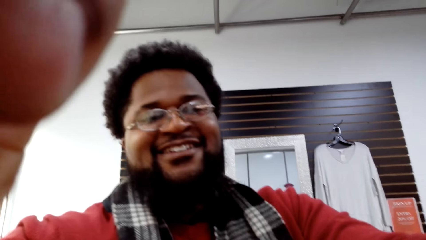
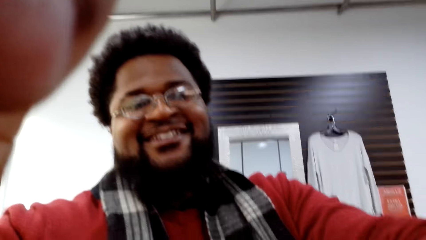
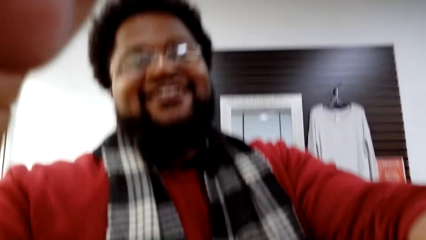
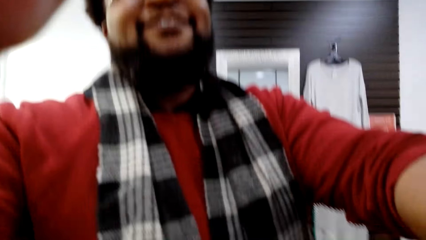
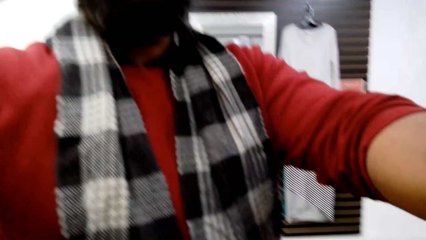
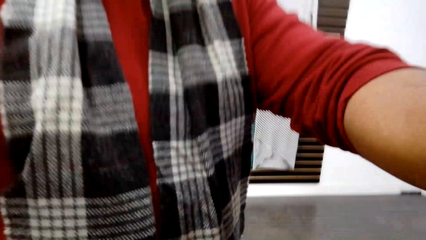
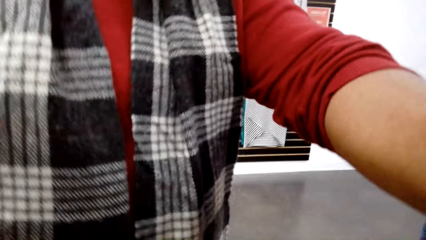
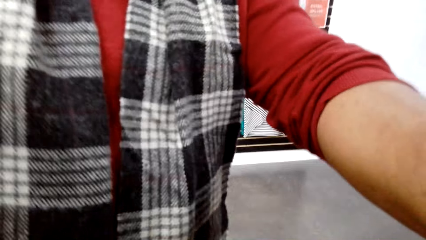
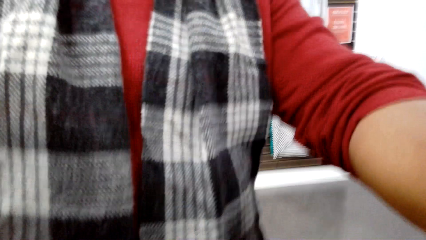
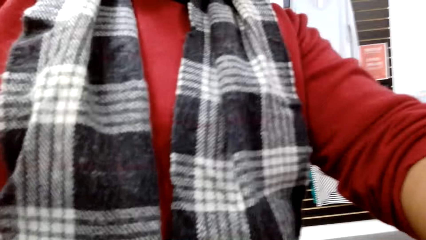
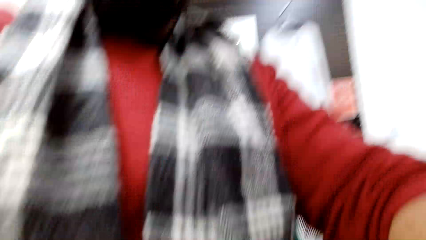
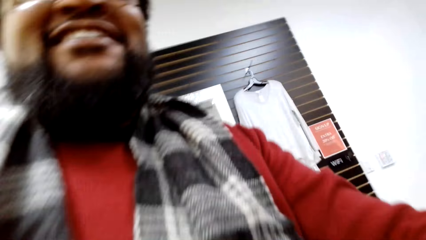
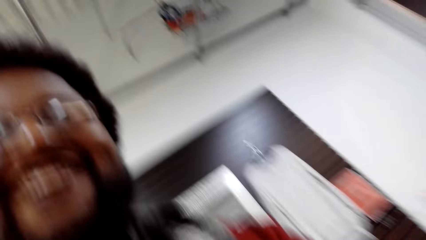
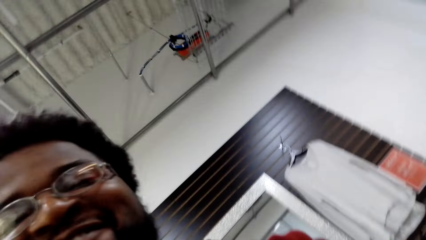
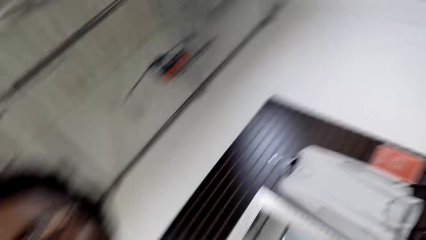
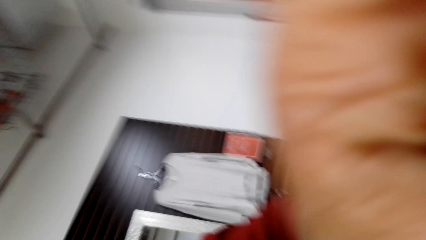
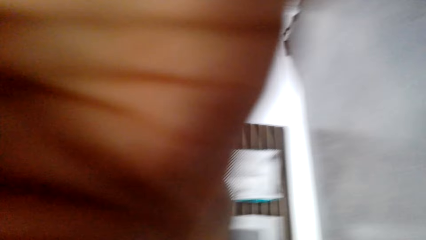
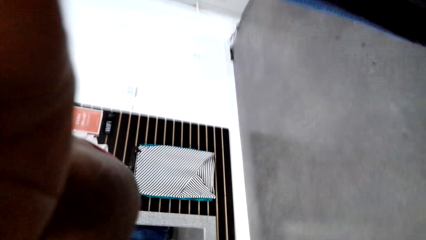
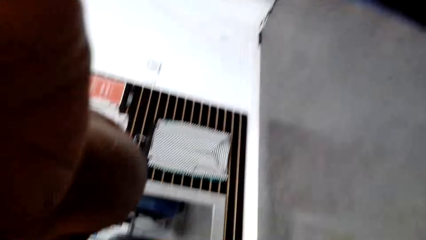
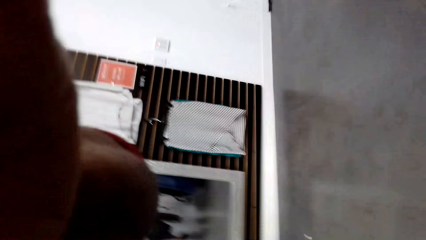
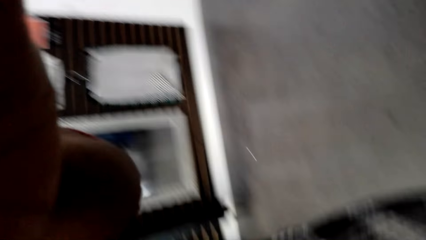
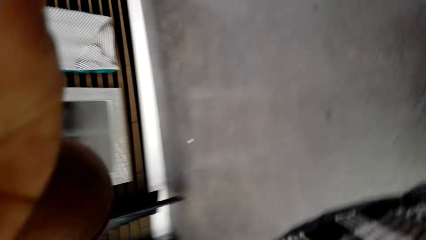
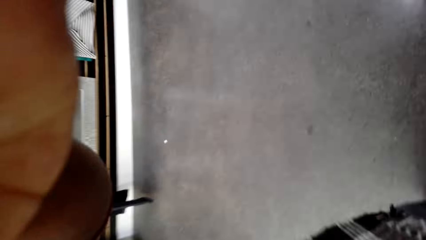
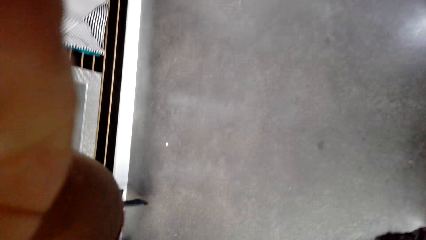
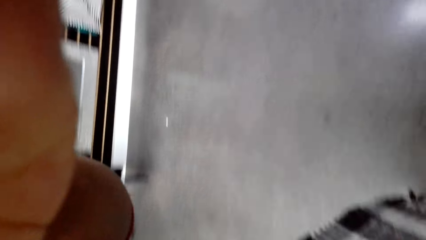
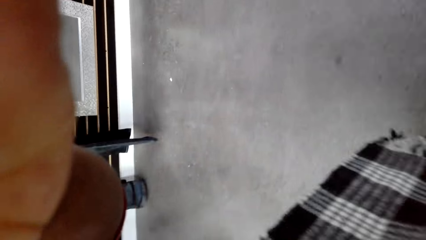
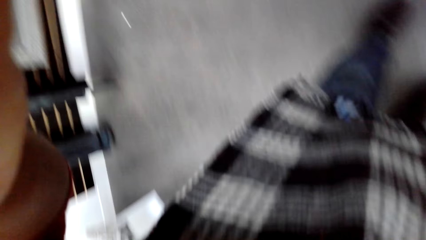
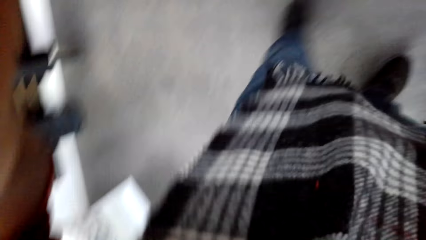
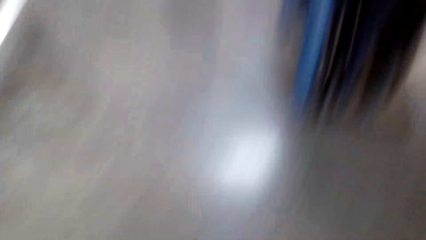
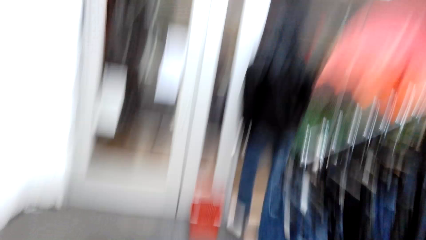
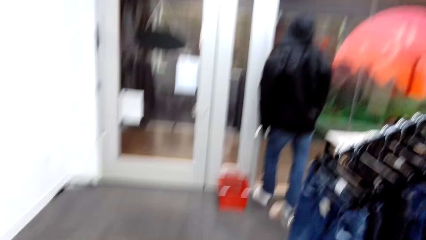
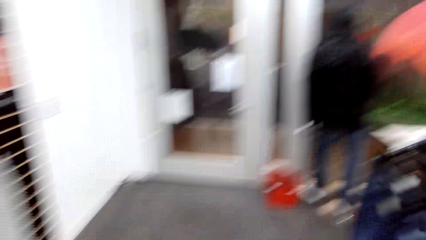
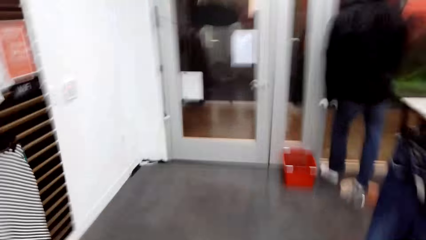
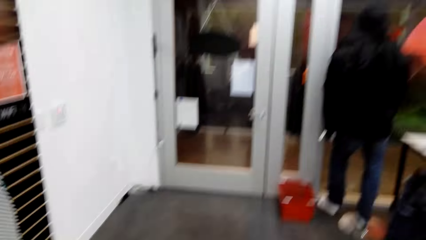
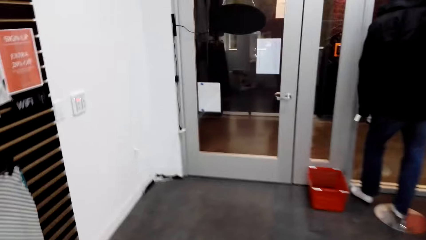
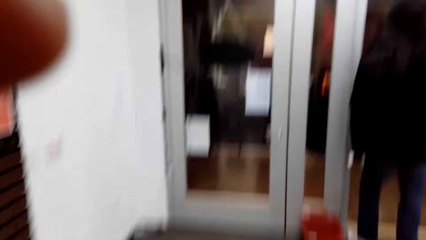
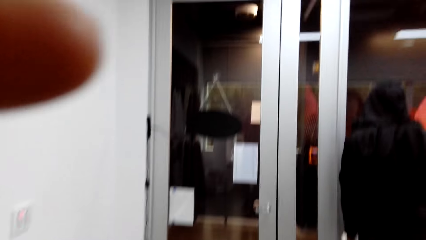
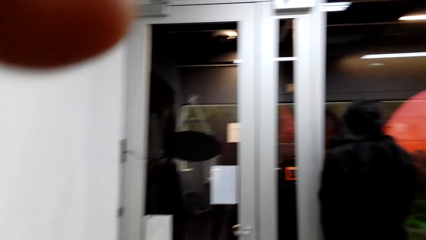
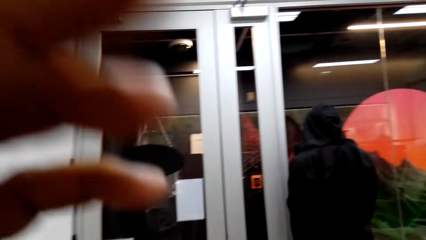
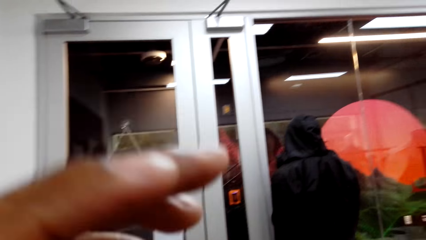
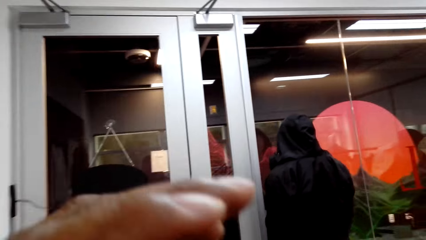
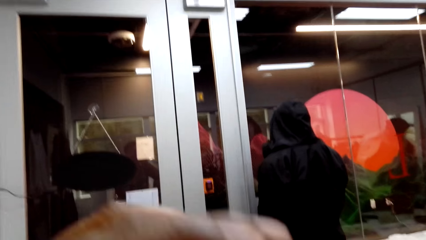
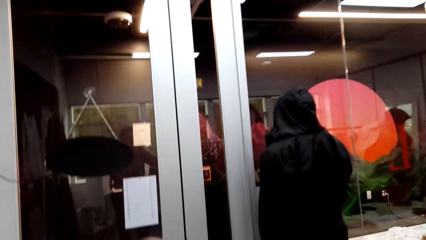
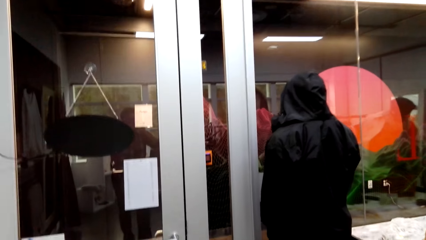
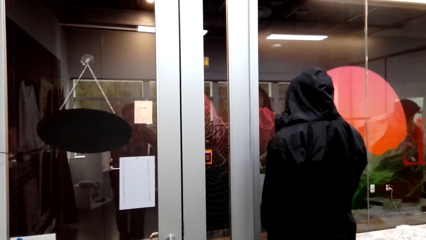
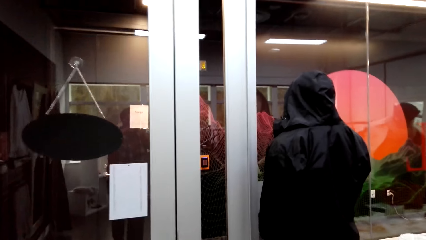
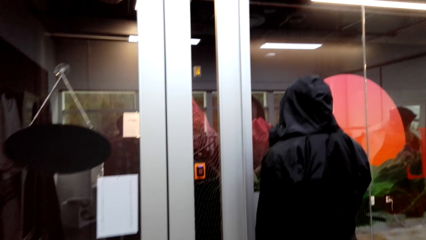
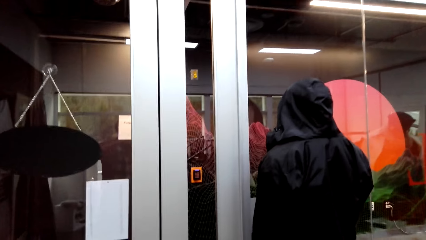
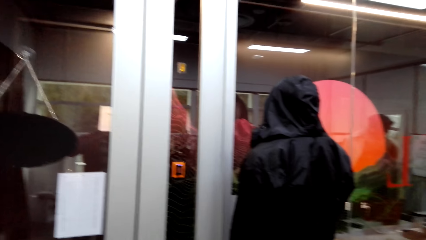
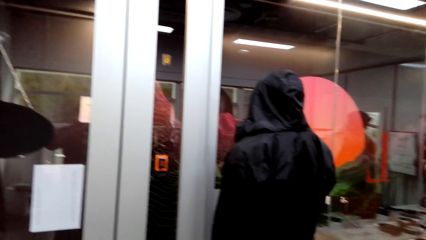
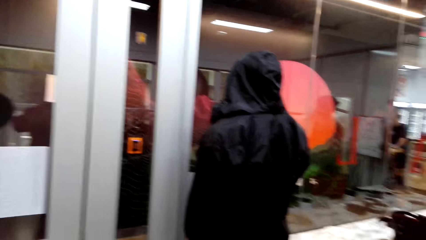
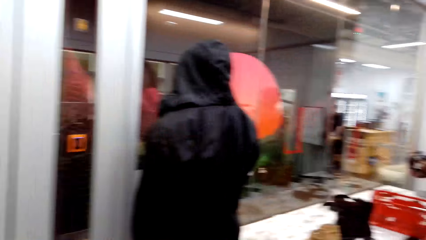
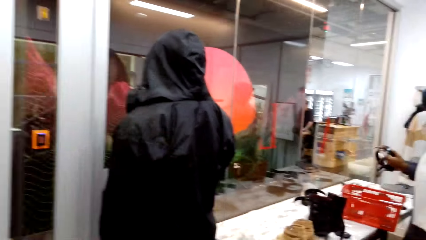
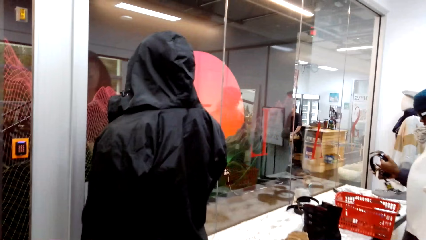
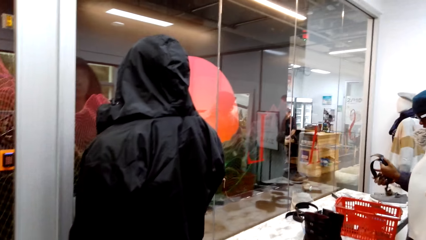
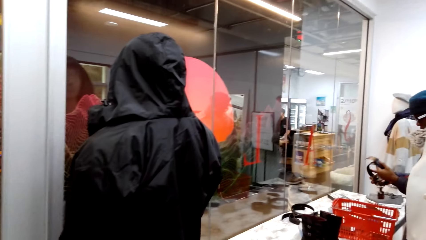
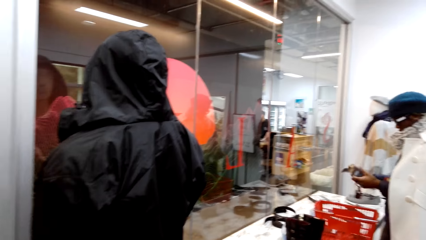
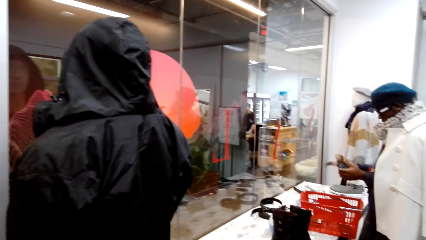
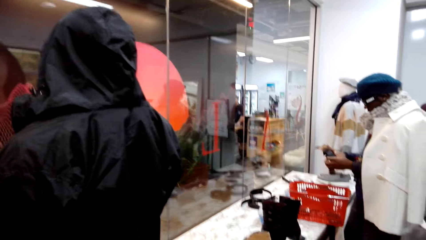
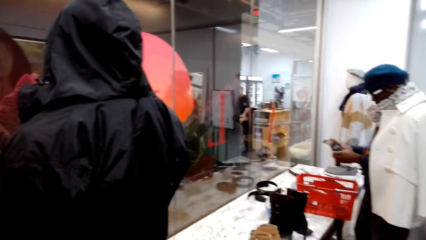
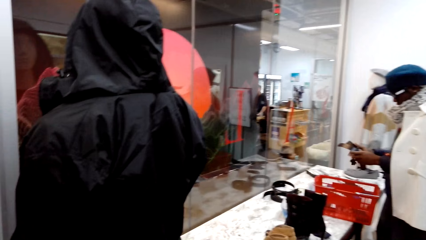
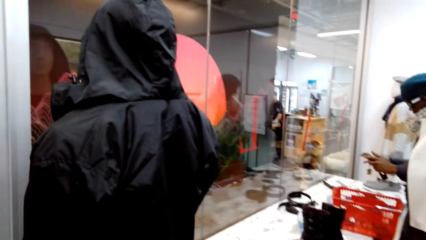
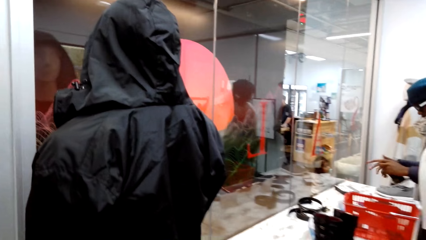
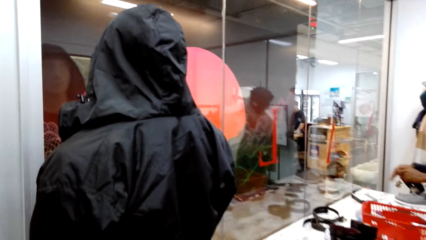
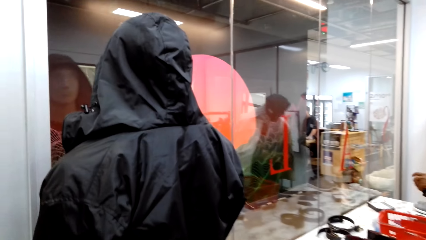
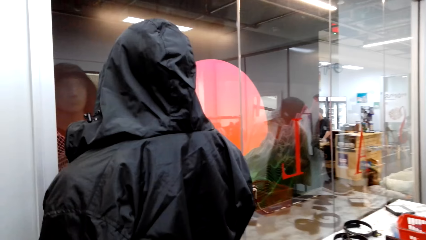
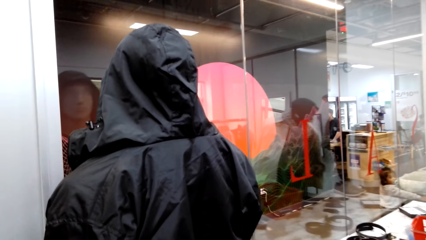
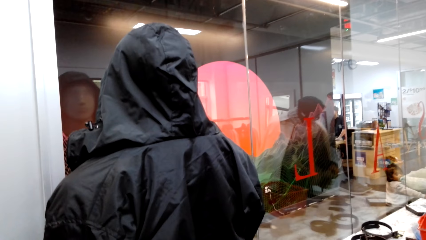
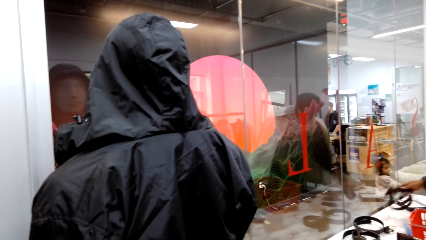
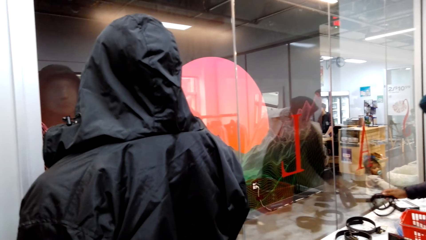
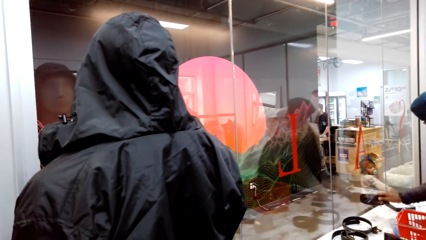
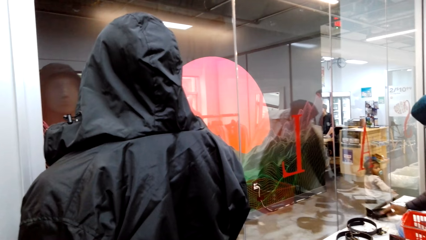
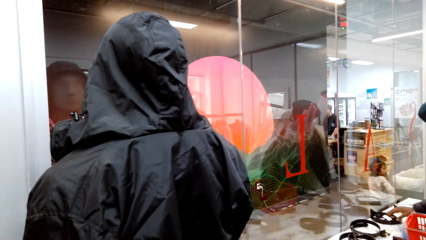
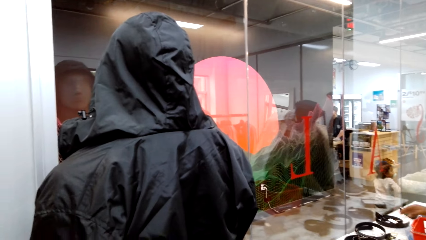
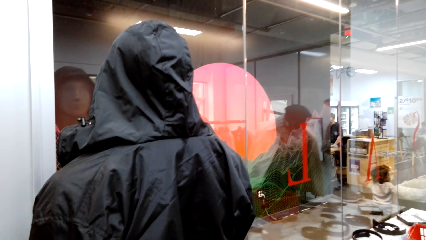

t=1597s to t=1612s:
A man holds the camera. The camera wearer walks around the shop. They look around the boutique. Another man holds a belt. The other man places the belt on a display table.
